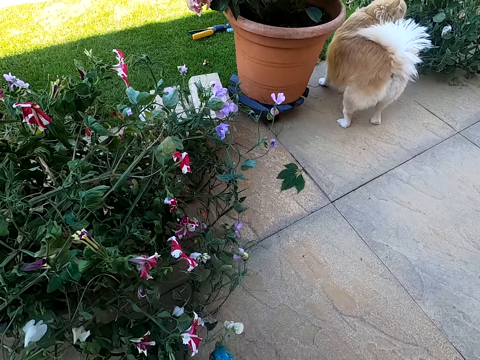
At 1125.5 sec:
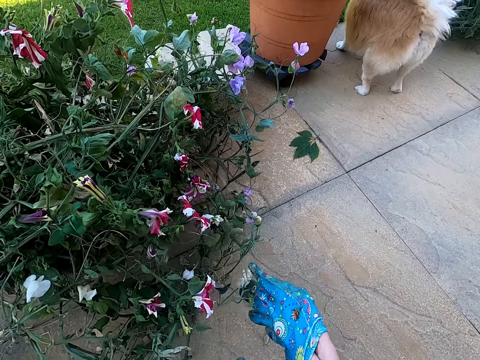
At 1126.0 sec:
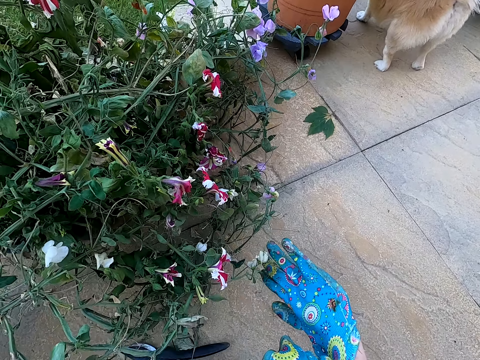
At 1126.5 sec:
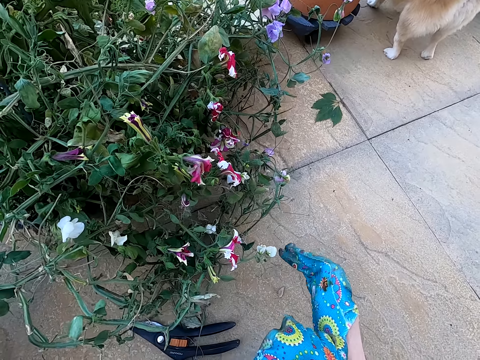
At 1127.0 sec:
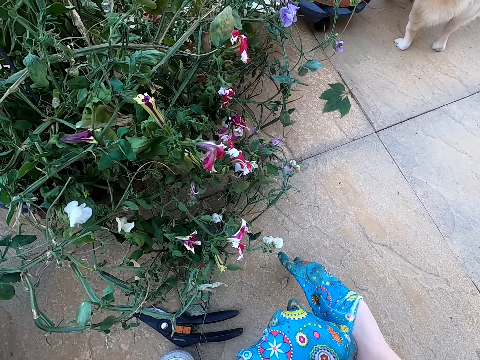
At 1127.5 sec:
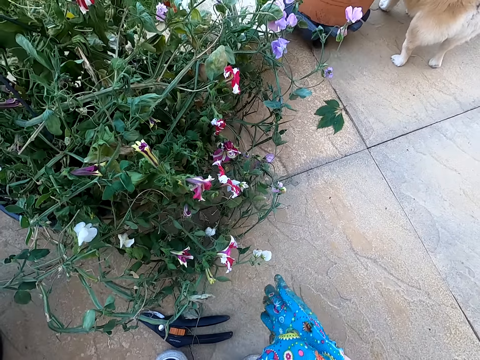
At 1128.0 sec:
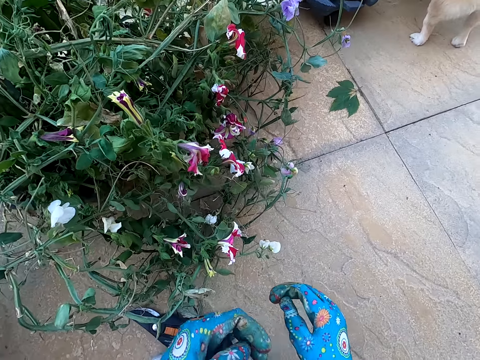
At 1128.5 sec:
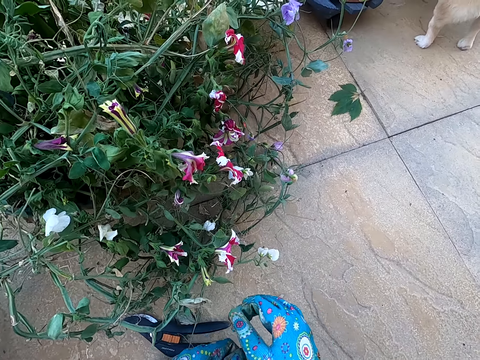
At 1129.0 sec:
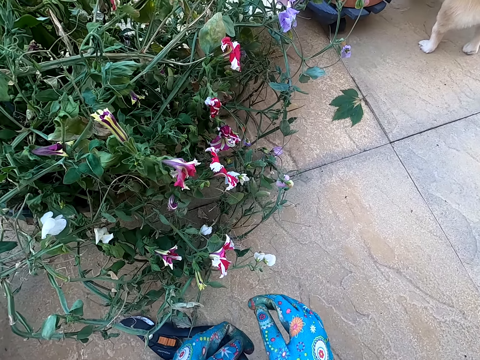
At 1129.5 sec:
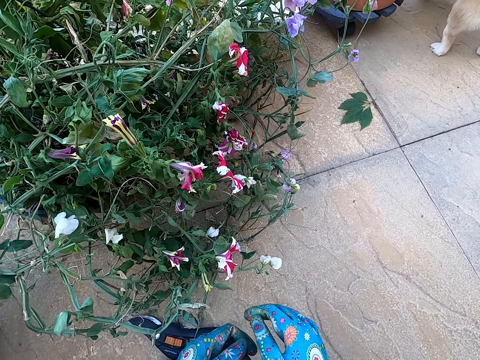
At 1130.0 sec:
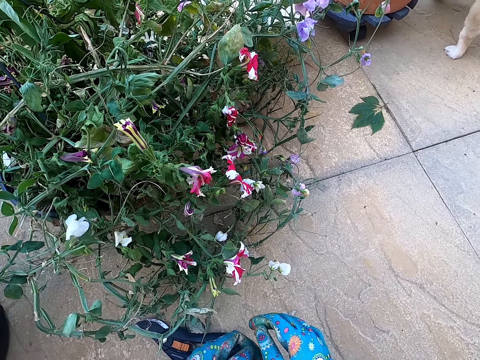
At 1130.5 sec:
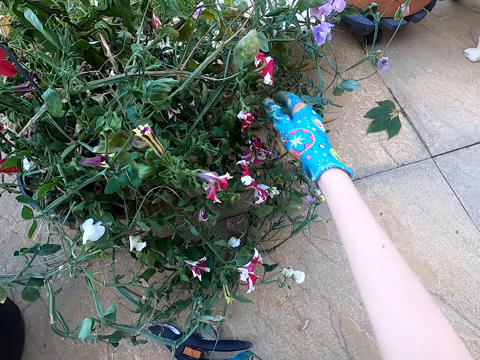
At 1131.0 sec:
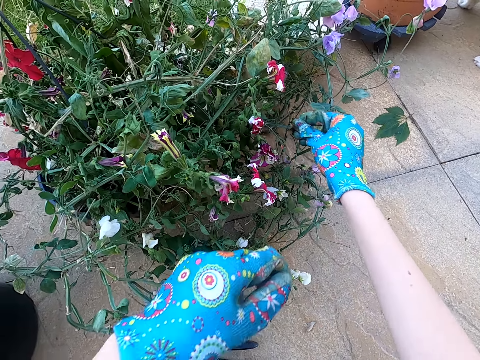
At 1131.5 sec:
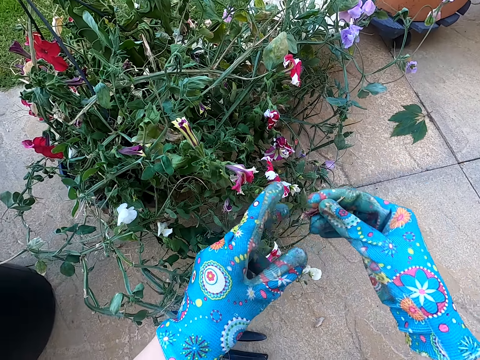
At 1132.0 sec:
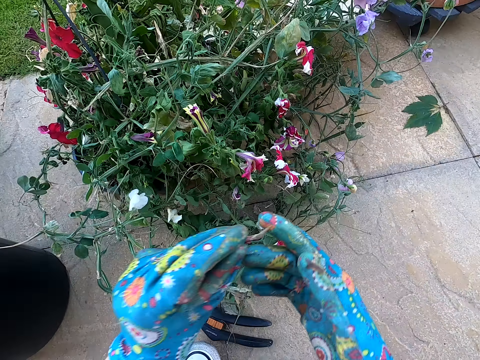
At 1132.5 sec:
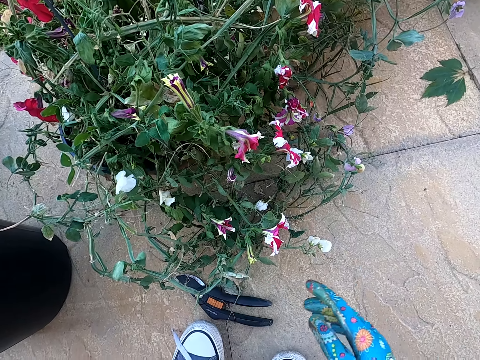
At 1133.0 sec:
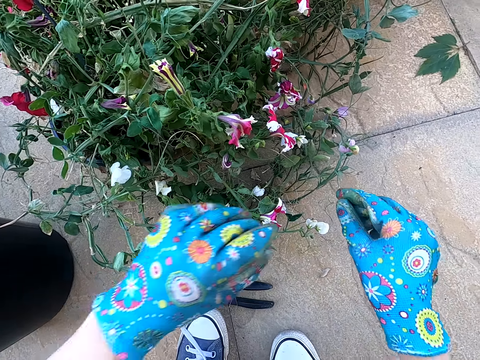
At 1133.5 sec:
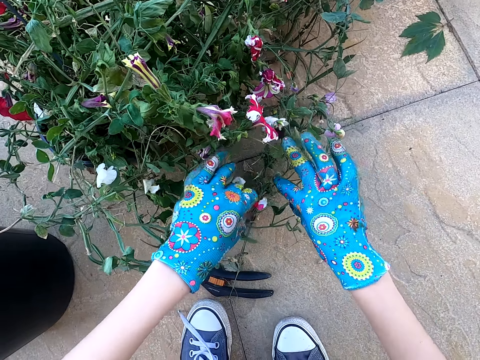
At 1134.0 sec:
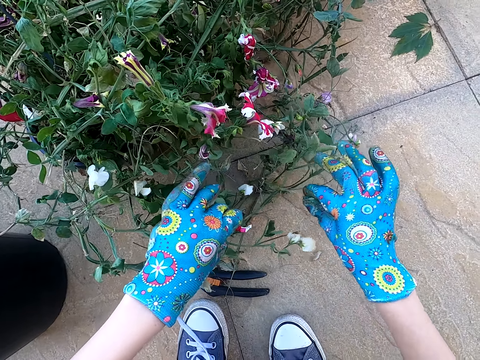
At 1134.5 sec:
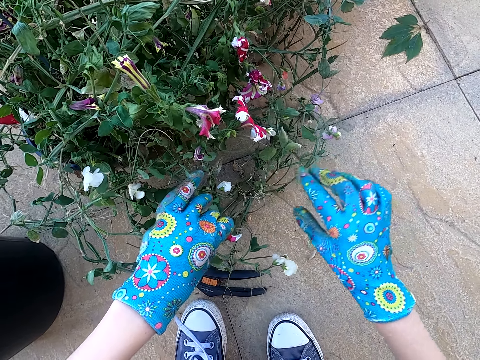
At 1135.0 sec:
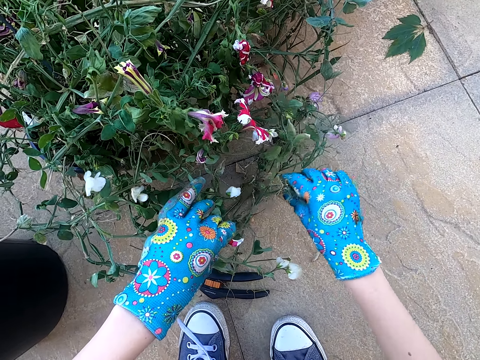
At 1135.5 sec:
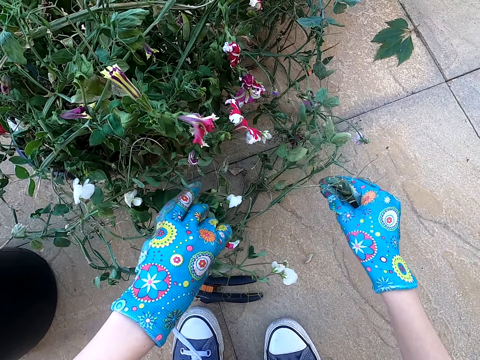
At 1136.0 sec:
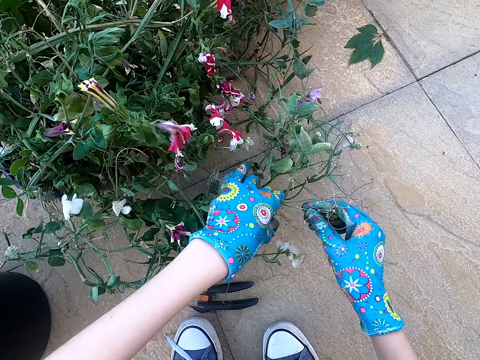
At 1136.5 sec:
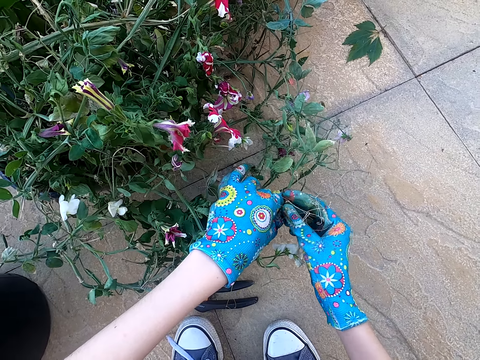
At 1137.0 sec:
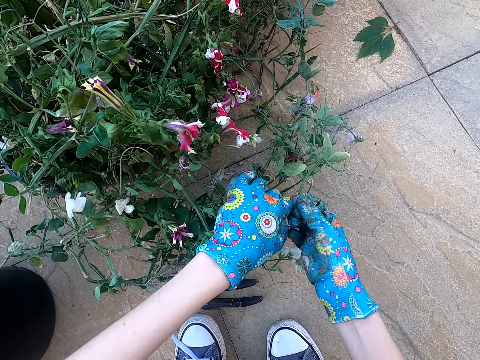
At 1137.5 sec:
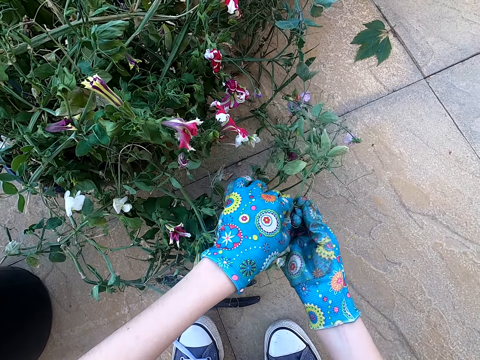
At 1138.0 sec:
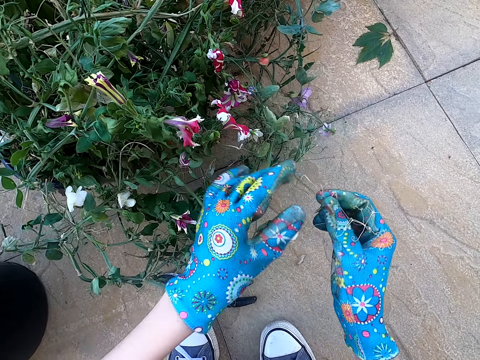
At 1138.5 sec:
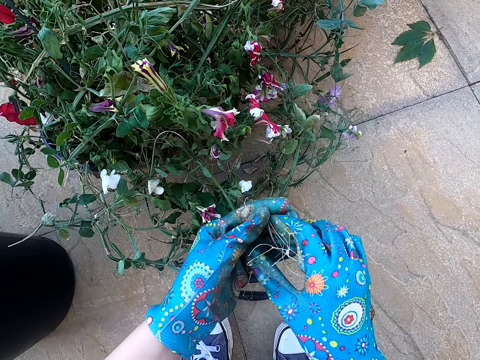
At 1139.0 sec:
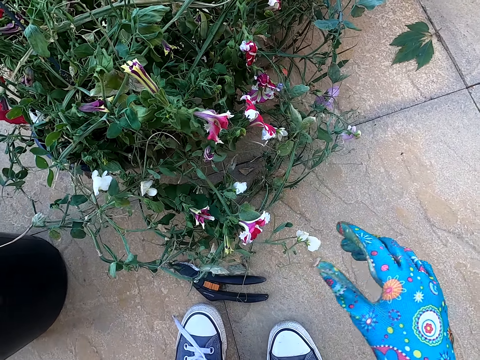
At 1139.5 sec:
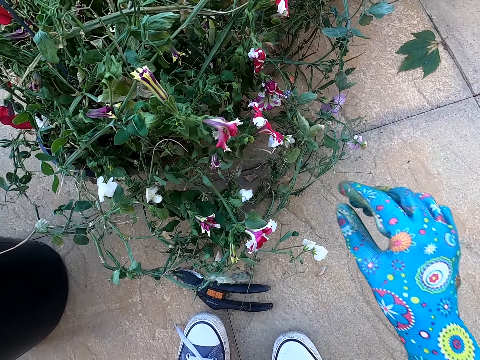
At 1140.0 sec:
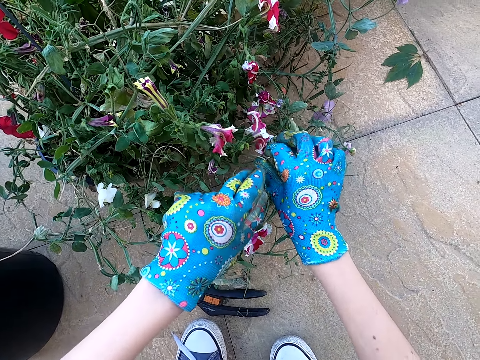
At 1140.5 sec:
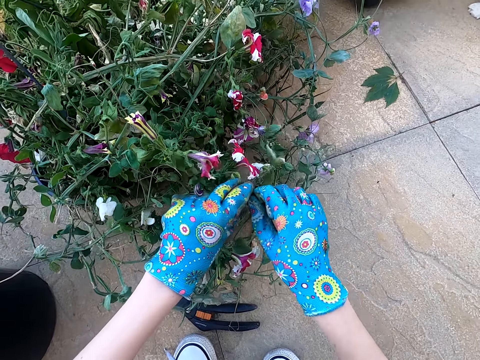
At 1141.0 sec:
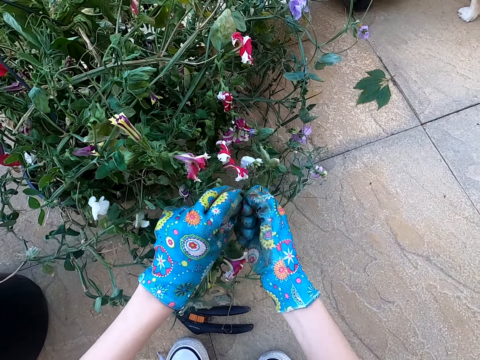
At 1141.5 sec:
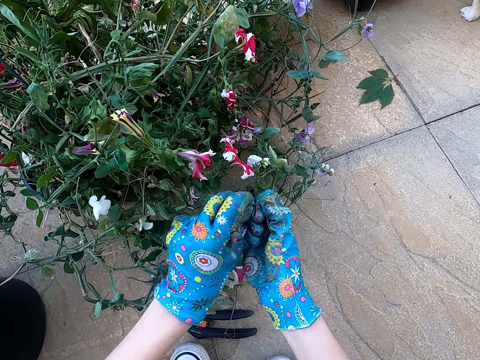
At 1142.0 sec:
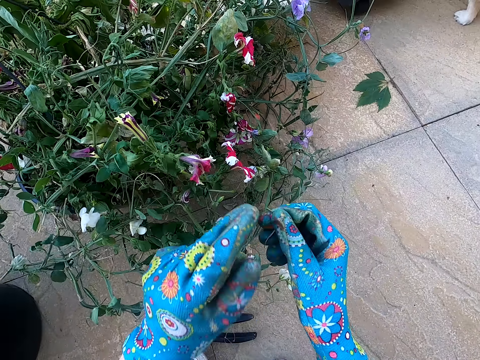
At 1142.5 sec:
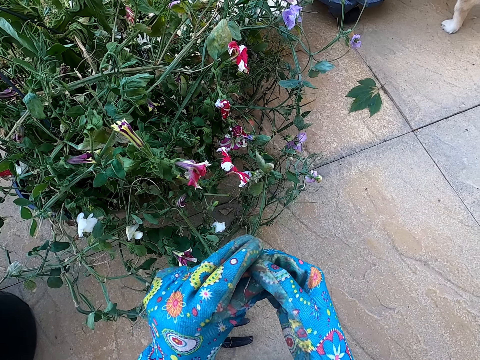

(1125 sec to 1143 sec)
The camera wearer wears the gloves in her right hand. She stares around the flower. She cuts the dry leaf with her right hand. She plucks a flower from the plant and places the flower in the bucket. She cuts a dry branch with her hands. She breaks a stick from the plant. She puts the dry branch in the dustbin. She cuts a dry branch with her hands. She plucks a flower from the plant.

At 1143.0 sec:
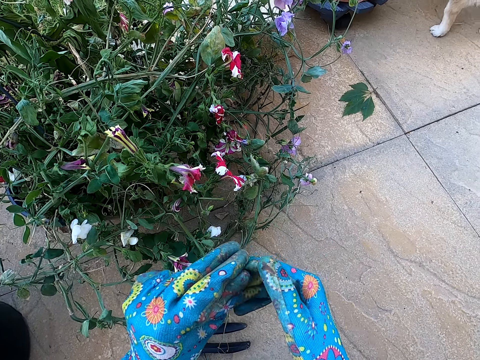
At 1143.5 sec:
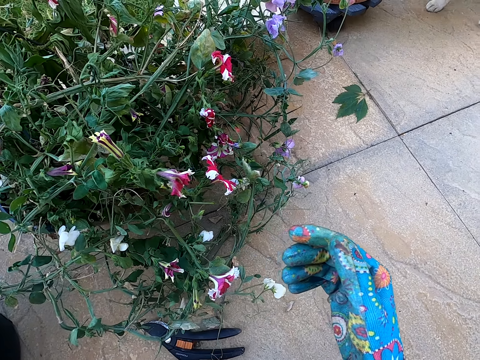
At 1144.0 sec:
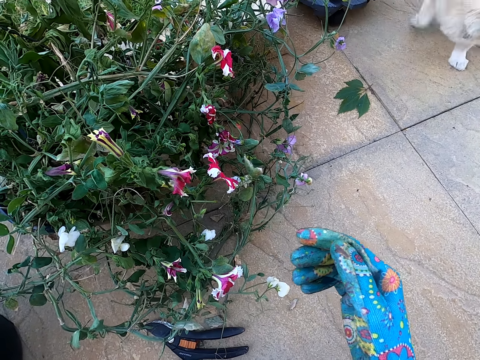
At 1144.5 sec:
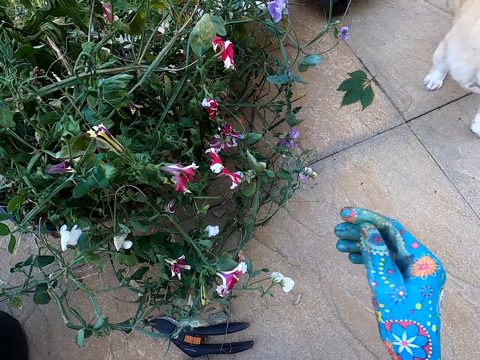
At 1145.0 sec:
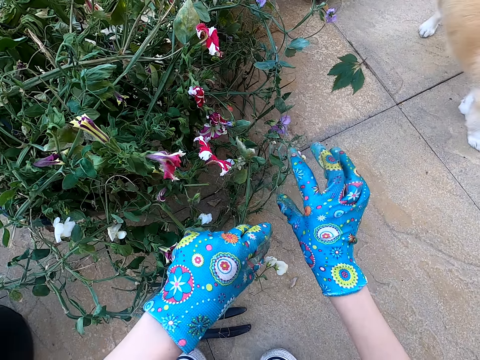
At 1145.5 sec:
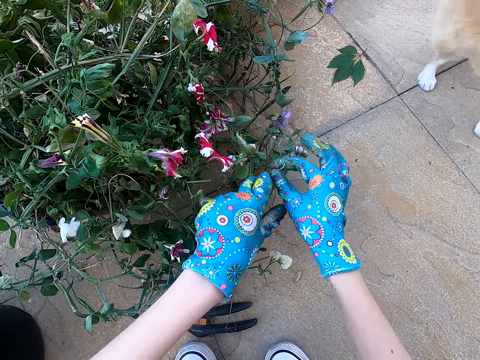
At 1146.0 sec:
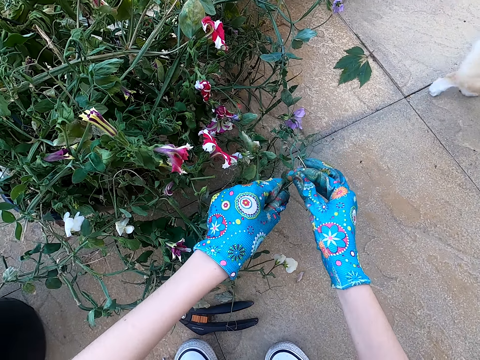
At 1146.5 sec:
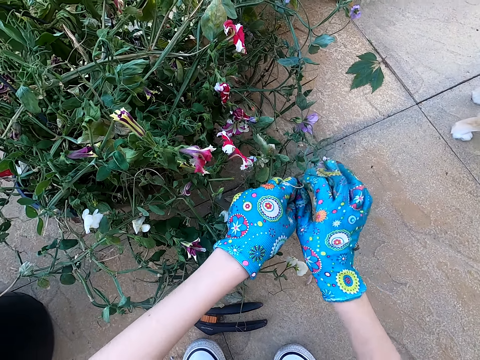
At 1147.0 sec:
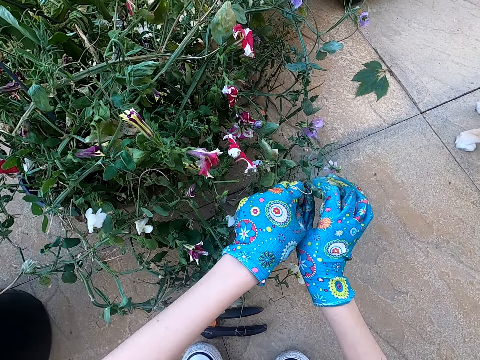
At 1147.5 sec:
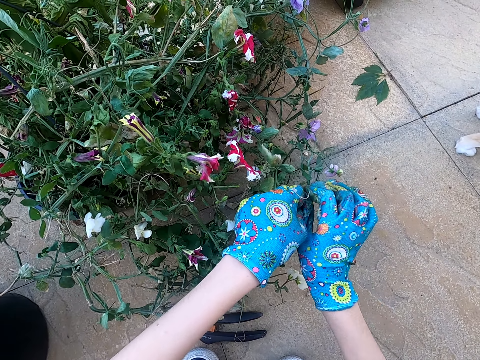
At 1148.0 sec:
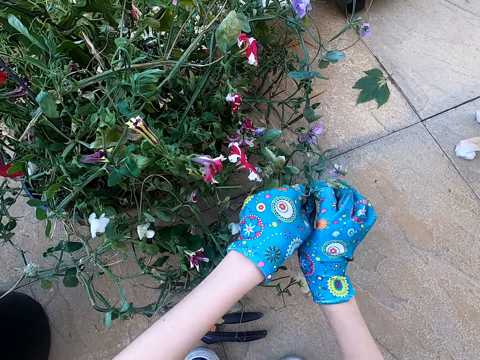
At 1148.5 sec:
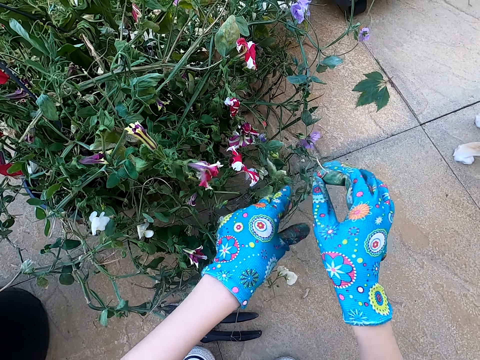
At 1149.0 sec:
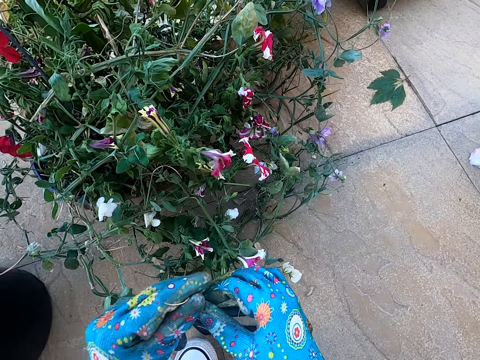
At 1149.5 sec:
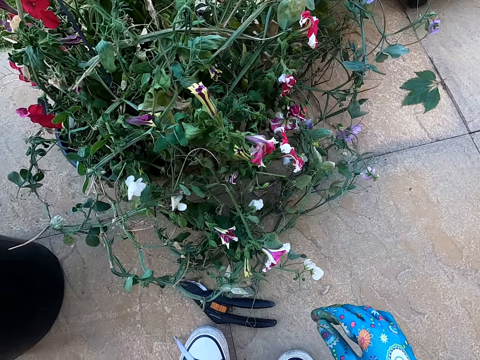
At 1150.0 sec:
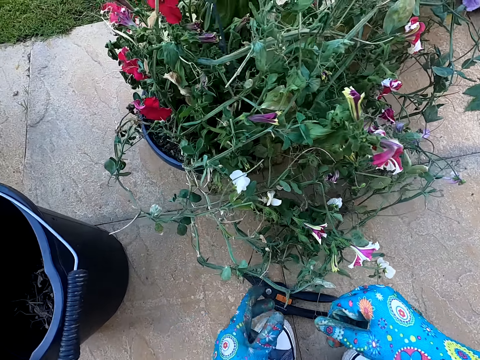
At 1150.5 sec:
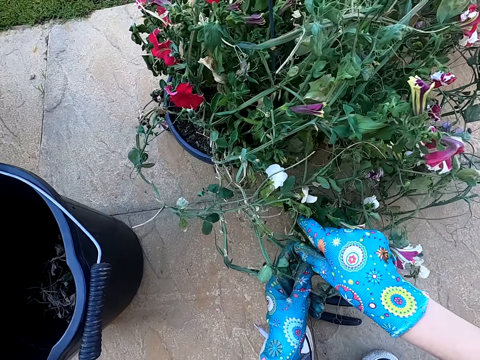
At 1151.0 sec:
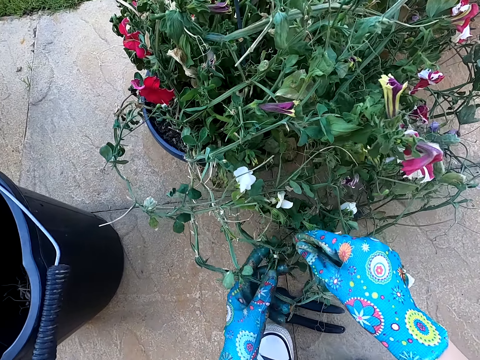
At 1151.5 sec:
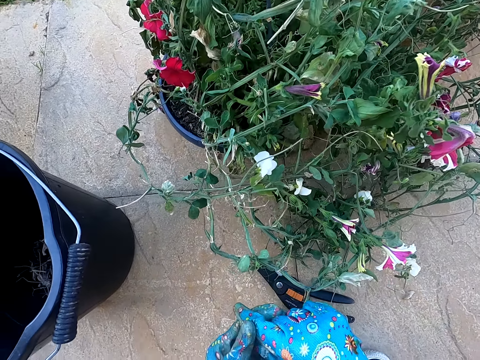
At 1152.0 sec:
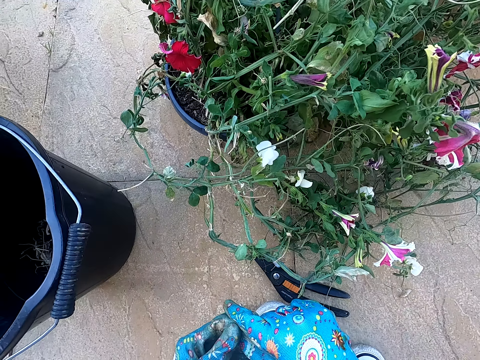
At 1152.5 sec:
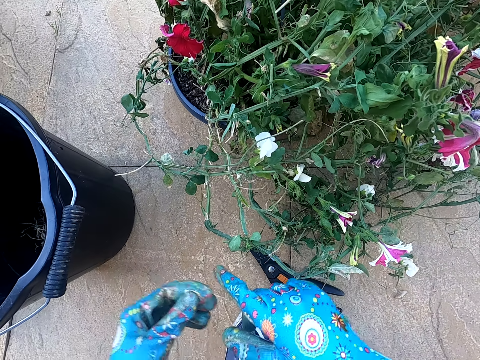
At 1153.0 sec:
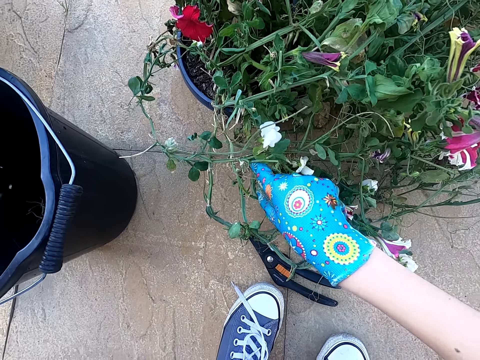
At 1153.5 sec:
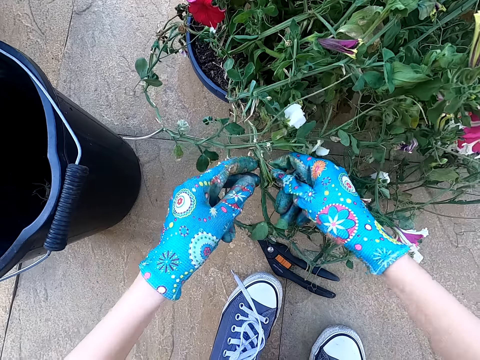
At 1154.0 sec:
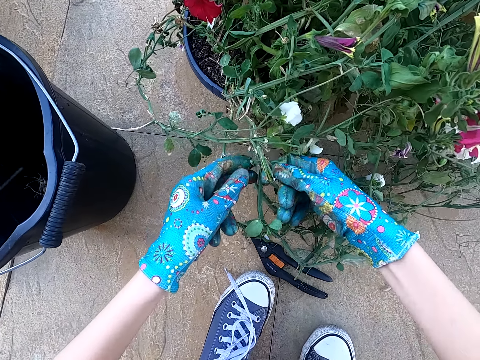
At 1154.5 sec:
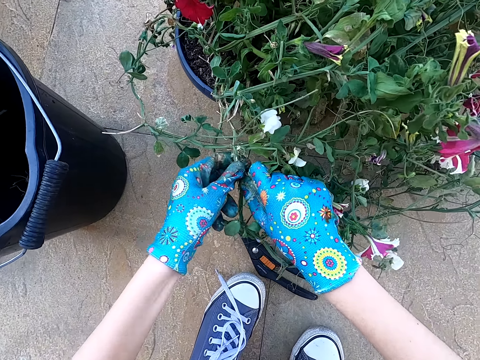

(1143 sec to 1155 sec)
The camera wearer places a flower in the bucket. She puts the dry branch in the dustbin. She cuts a dry branch with her hands. She plucks a flower from the plant. She puts the dry branch in the dustbin. She cuts a dry leaf with her hands. She plucks a flower from the plant. She puts the dry leaf in the dustbin. She places the flower in the bucket. She cuts a dry branch with her hands.
